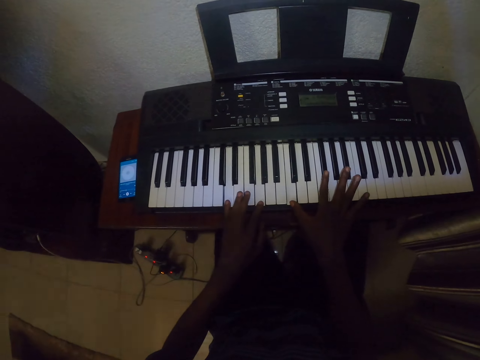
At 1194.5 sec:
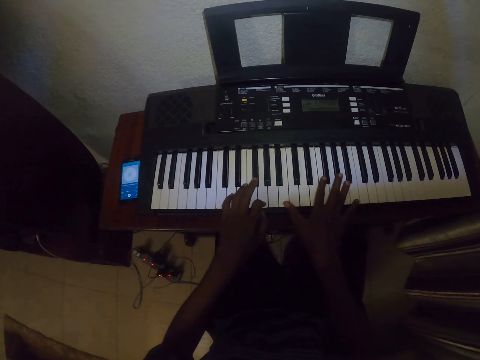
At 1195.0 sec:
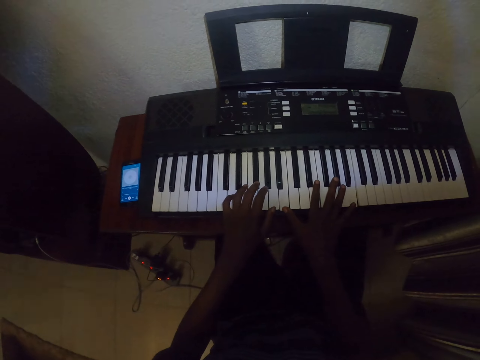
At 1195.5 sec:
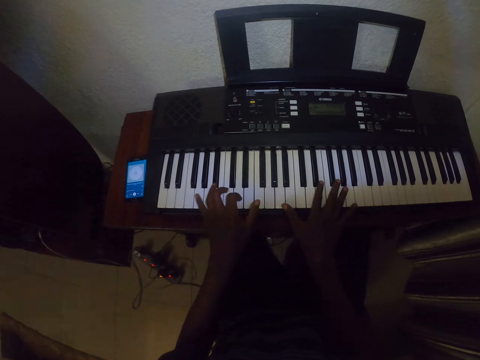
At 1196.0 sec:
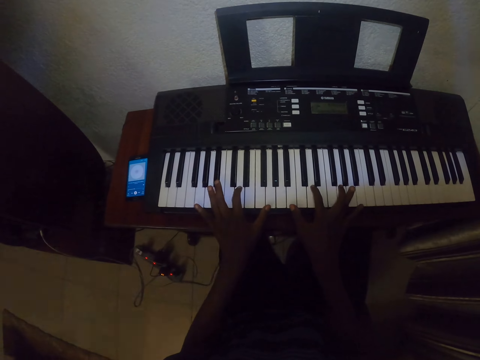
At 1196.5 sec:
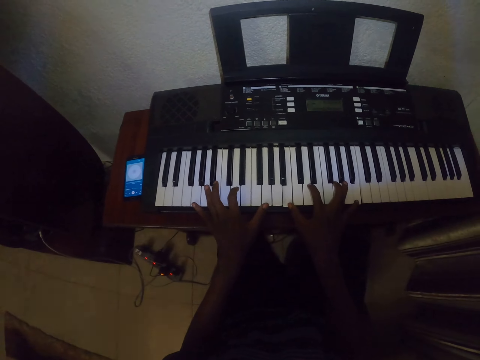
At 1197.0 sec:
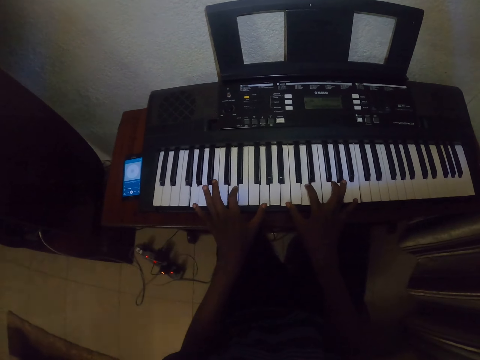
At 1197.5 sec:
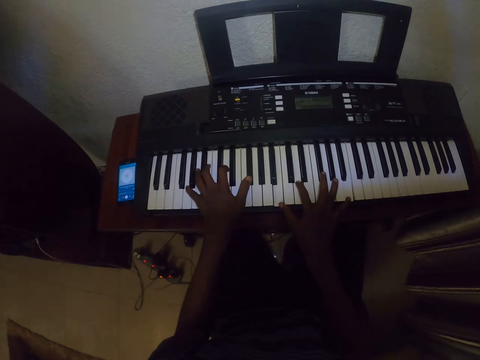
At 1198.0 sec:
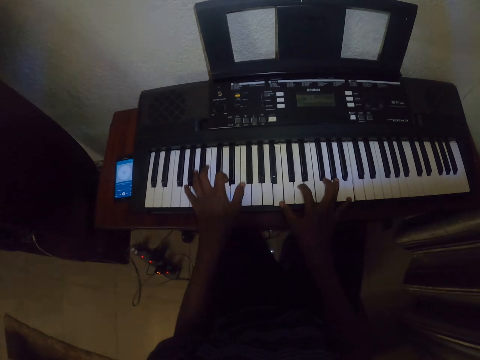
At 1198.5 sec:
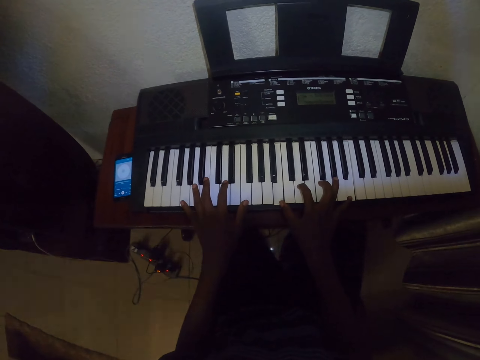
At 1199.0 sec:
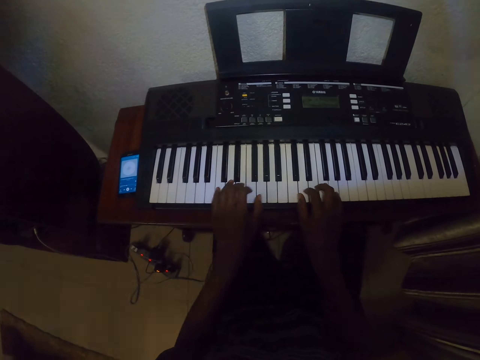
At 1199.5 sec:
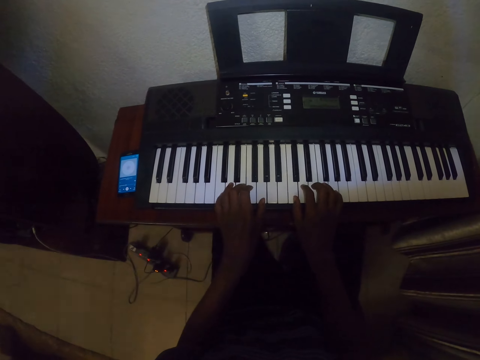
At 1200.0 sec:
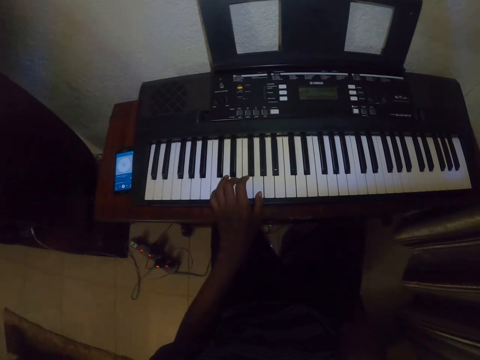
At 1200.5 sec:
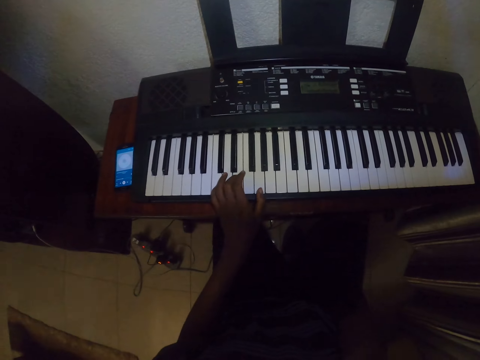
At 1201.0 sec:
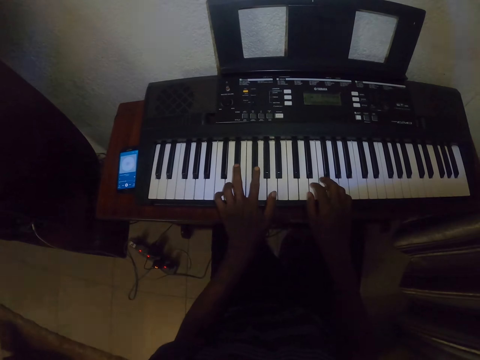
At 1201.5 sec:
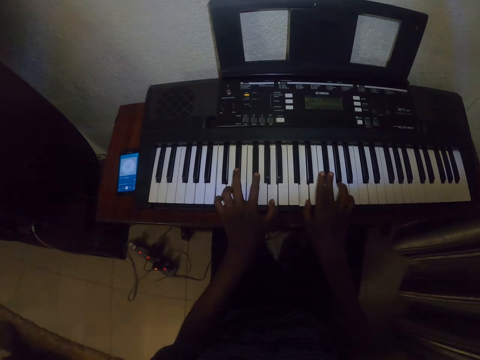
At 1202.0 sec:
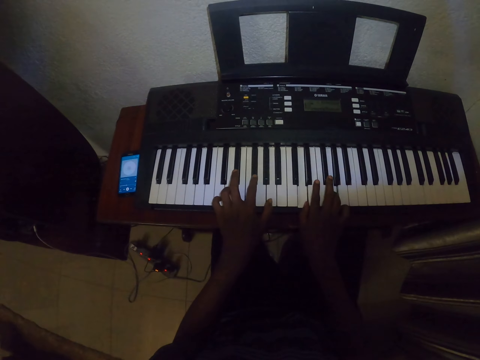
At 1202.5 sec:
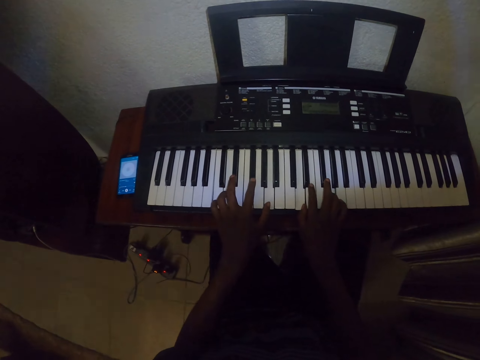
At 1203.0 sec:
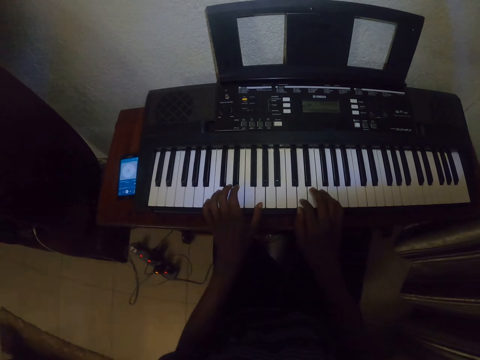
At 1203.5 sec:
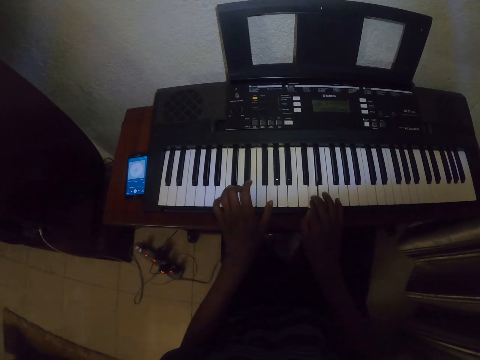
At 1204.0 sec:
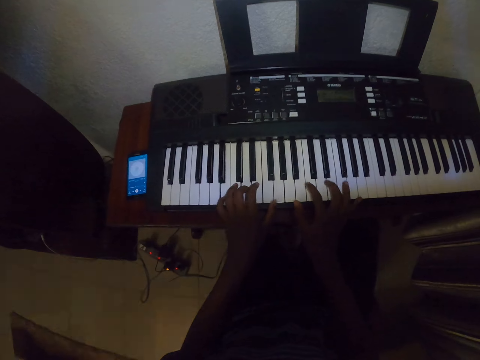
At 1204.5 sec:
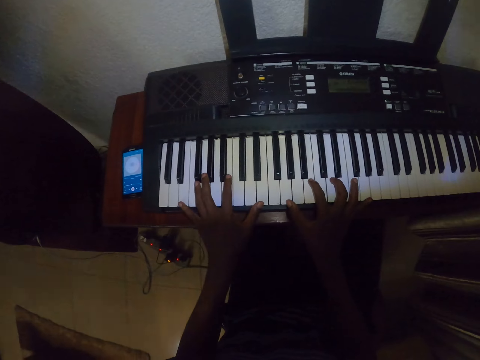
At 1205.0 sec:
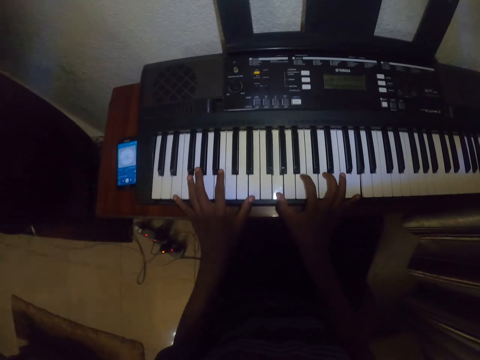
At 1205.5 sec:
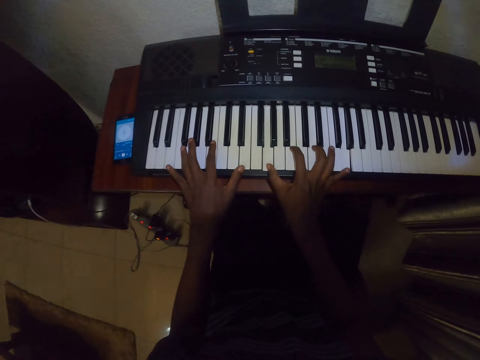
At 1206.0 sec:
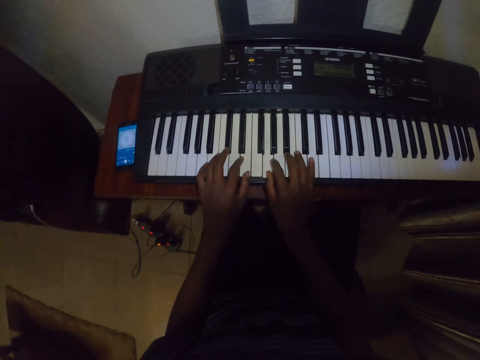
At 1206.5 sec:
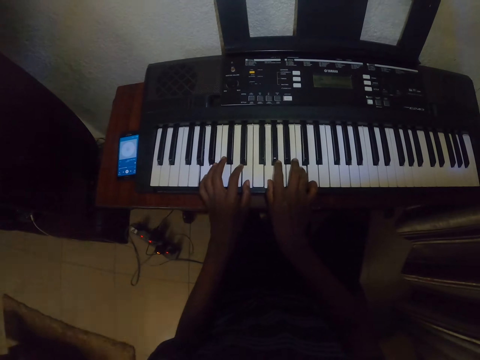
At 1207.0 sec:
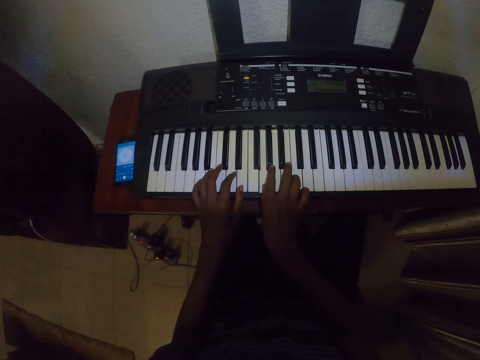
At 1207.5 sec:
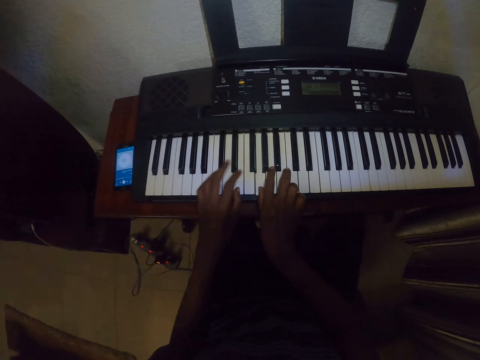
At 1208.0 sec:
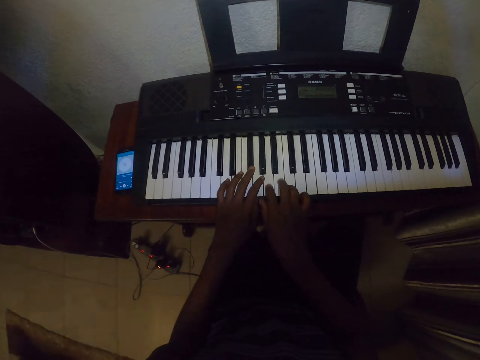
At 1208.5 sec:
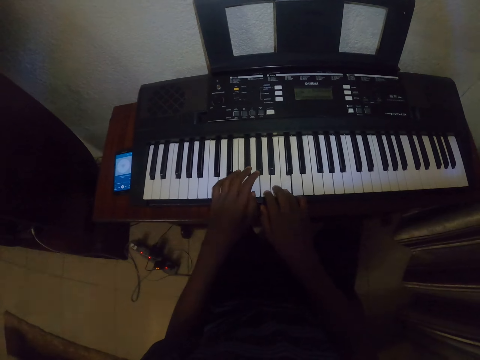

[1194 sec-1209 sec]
The camera wearer plays the piano. They lift up the right hand. They play the piano.

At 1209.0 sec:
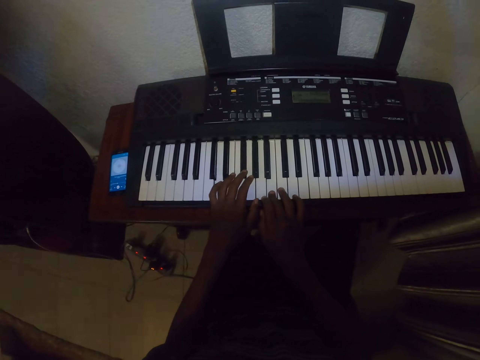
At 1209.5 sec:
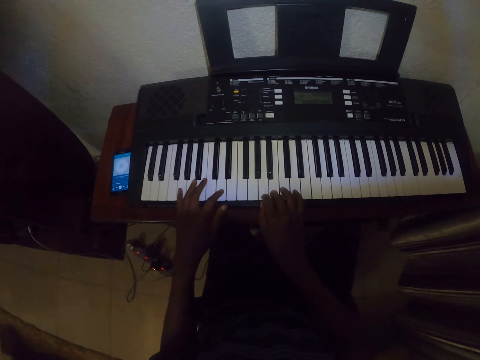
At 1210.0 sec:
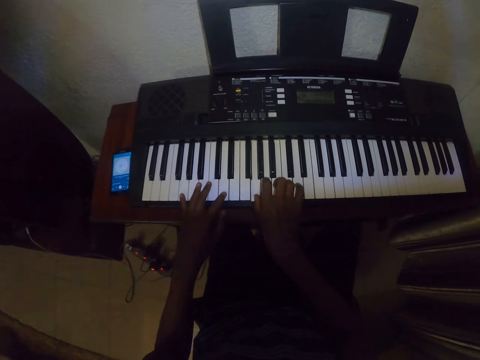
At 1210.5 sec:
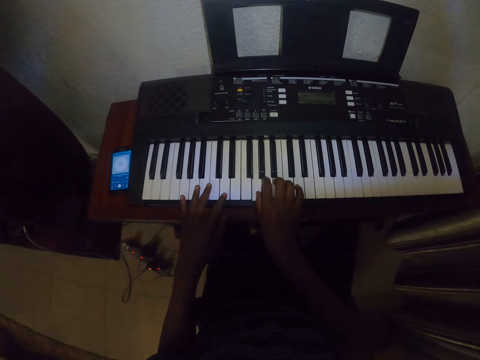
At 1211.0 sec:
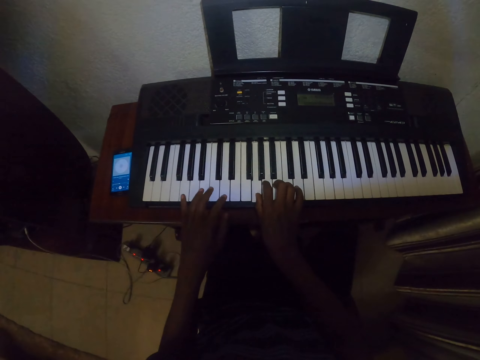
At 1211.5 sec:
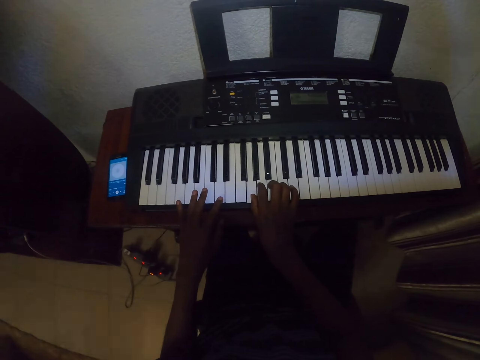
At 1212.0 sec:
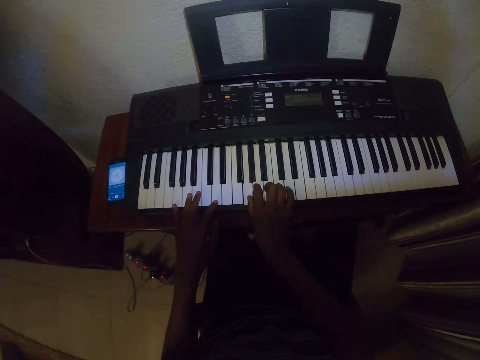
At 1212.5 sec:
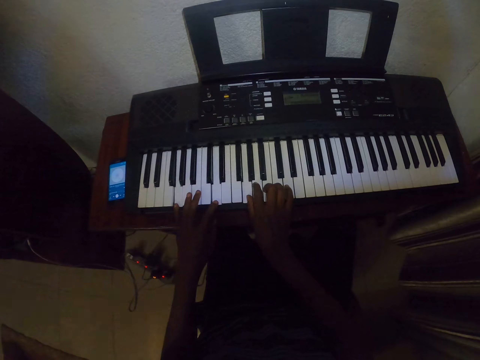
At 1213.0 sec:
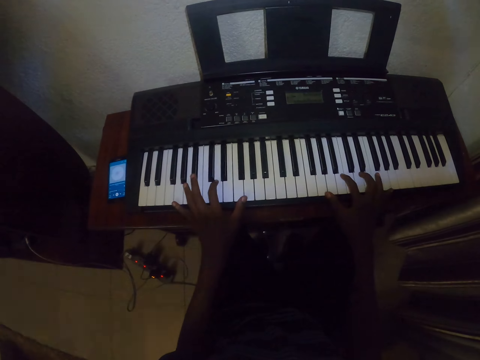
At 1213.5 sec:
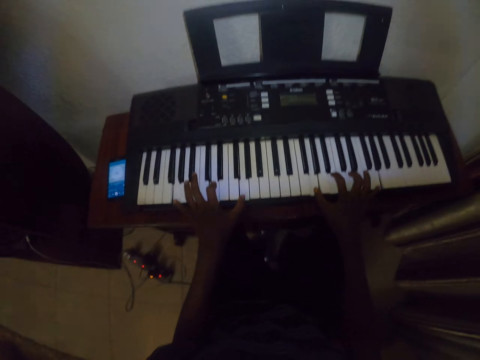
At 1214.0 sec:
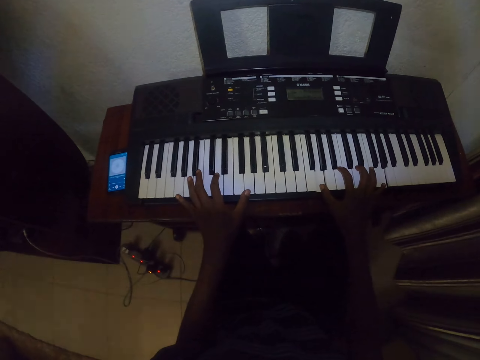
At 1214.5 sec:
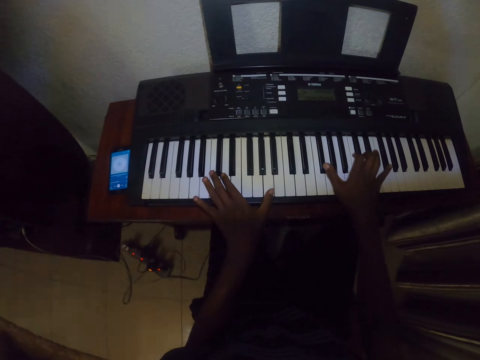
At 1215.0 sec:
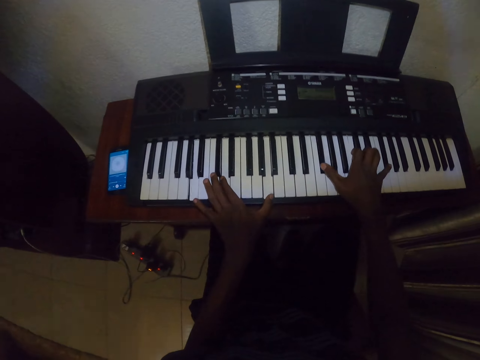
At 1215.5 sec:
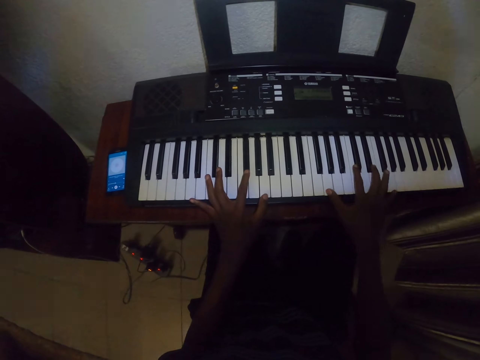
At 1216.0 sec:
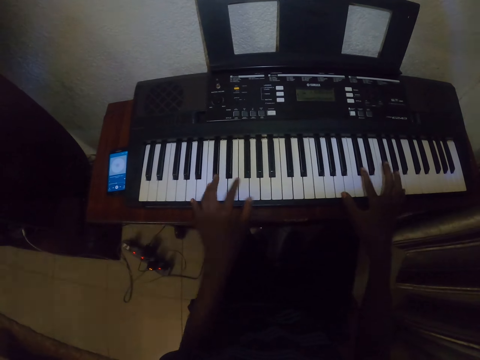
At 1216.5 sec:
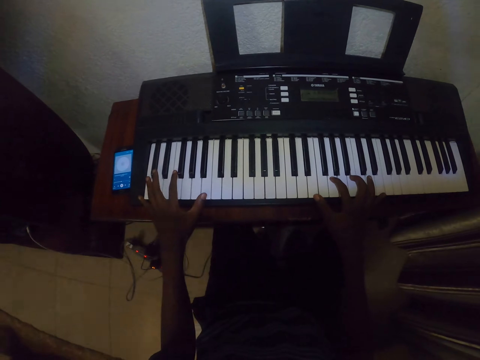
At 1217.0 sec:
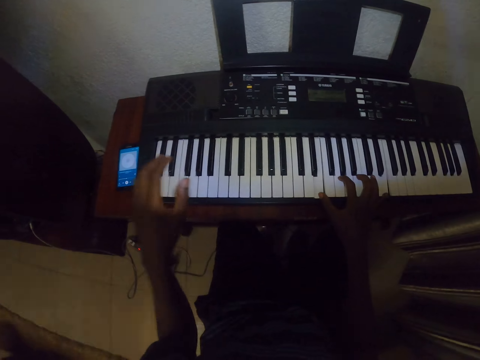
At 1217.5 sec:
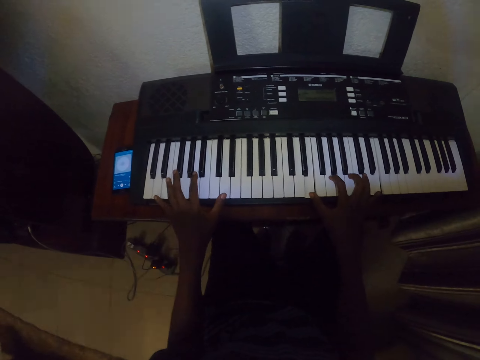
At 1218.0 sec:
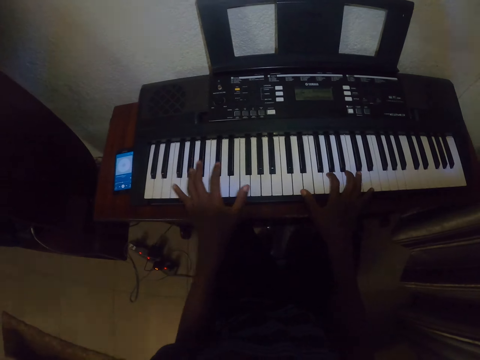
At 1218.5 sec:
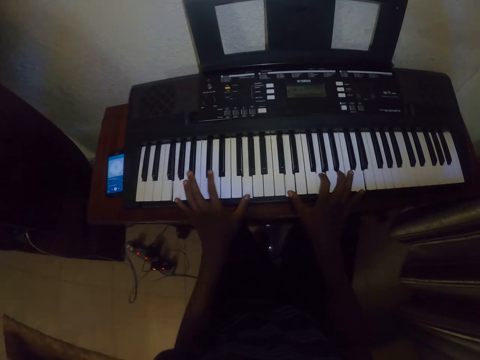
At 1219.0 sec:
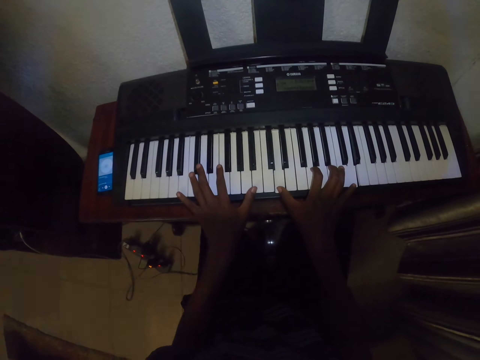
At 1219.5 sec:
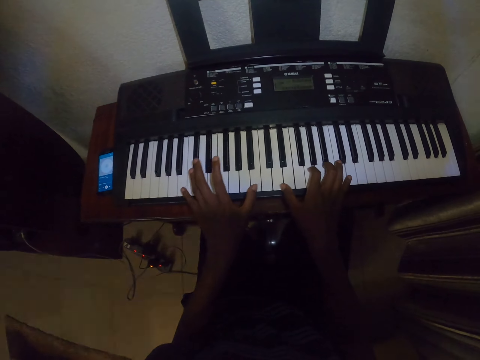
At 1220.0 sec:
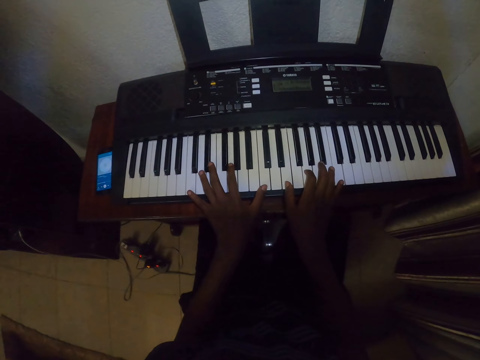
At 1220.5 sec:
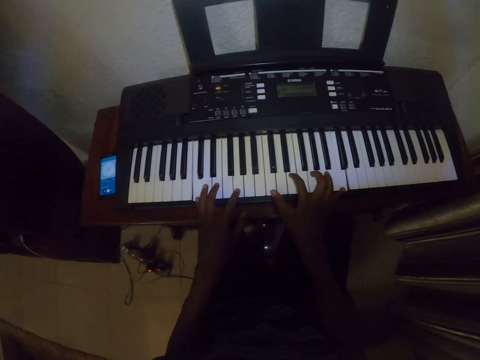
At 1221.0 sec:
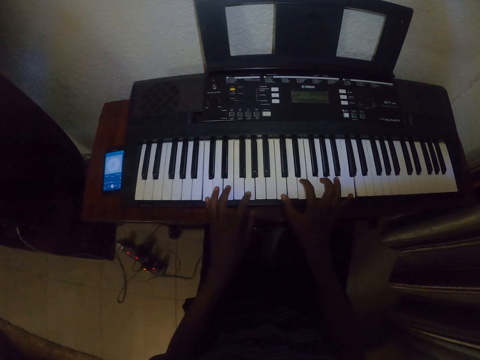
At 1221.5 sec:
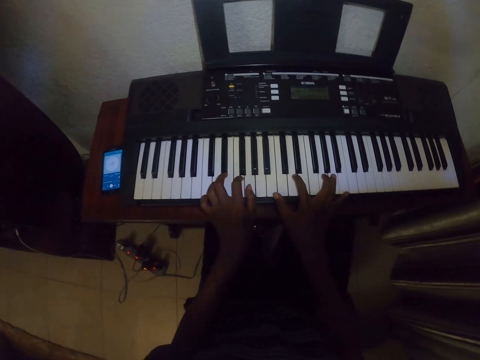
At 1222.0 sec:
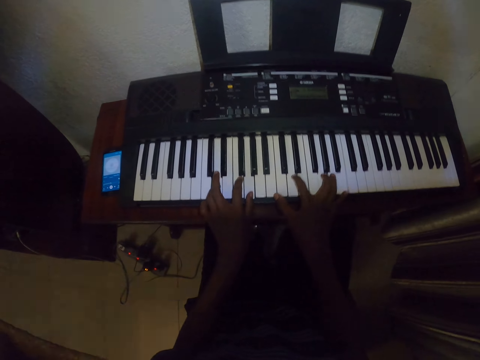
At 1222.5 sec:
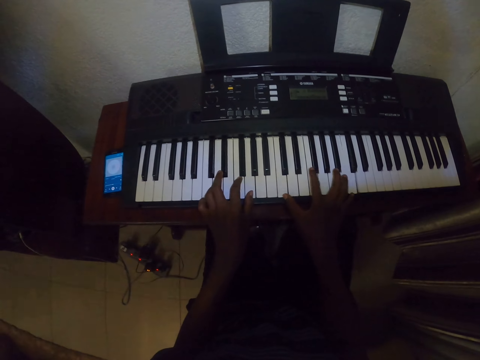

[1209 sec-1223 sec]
The camera wearer plays the piano. They play the piano again.
